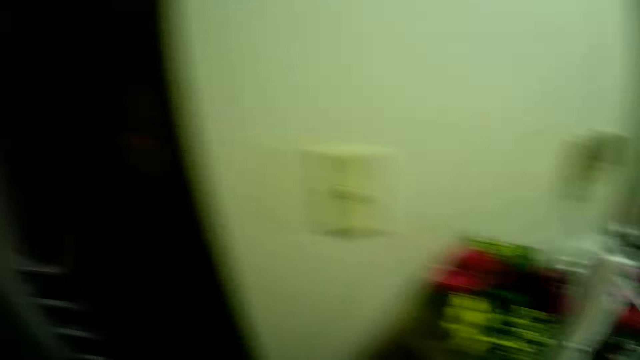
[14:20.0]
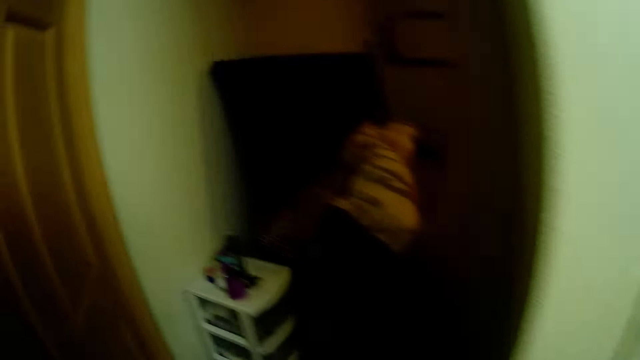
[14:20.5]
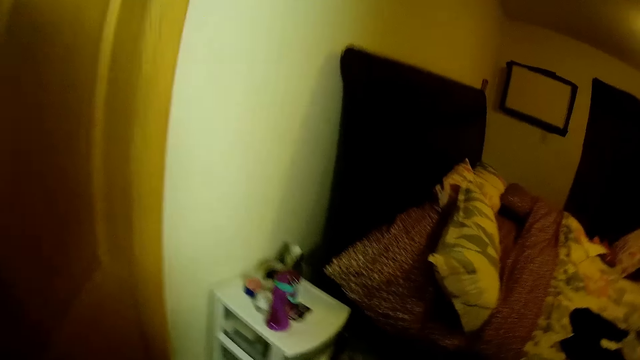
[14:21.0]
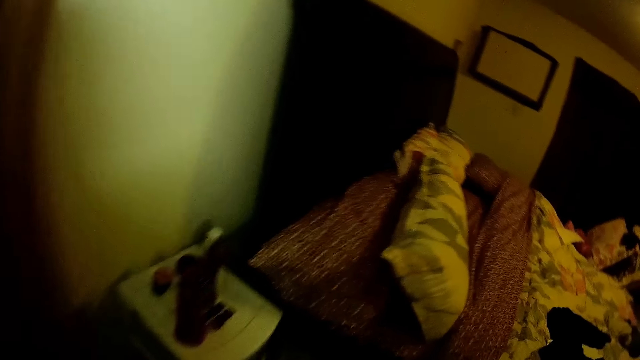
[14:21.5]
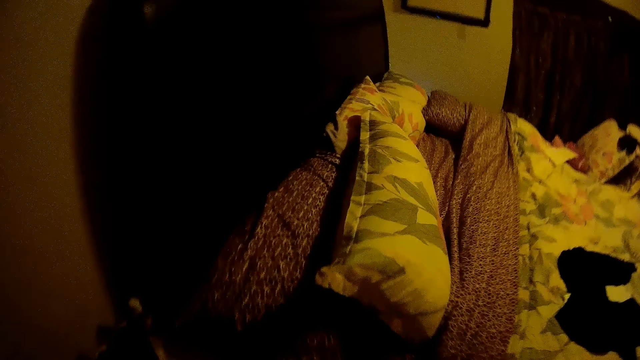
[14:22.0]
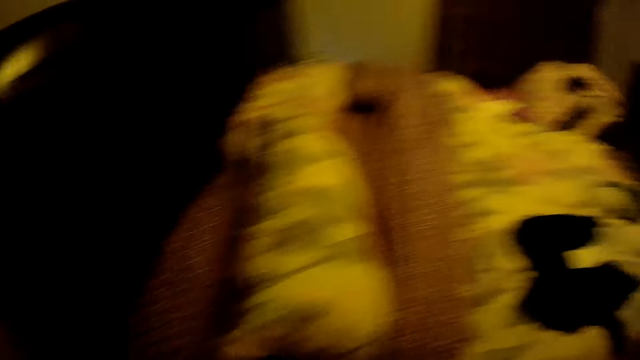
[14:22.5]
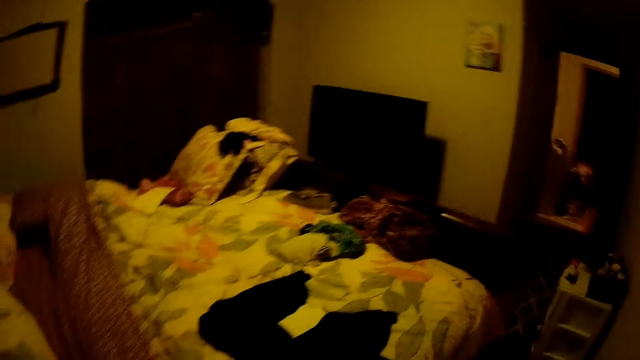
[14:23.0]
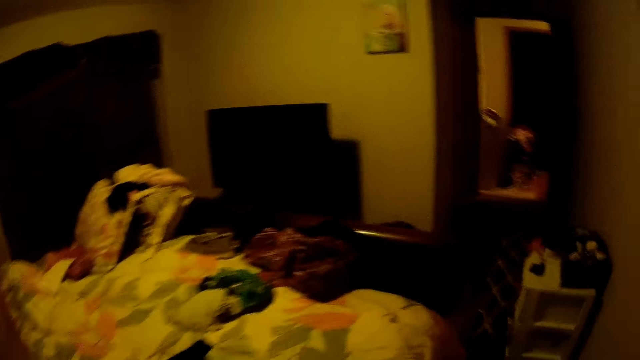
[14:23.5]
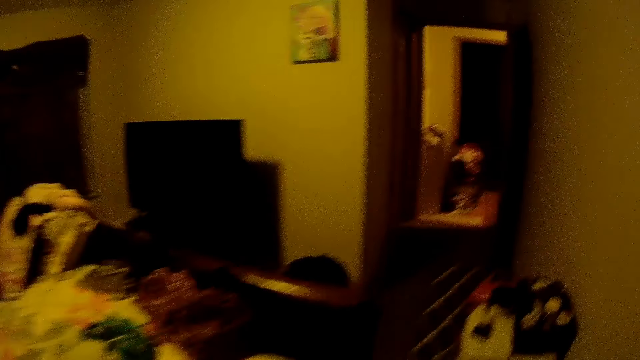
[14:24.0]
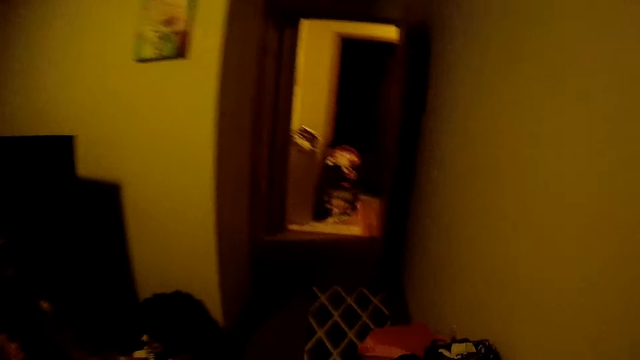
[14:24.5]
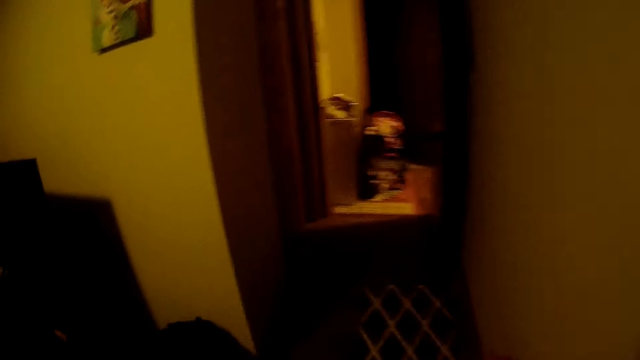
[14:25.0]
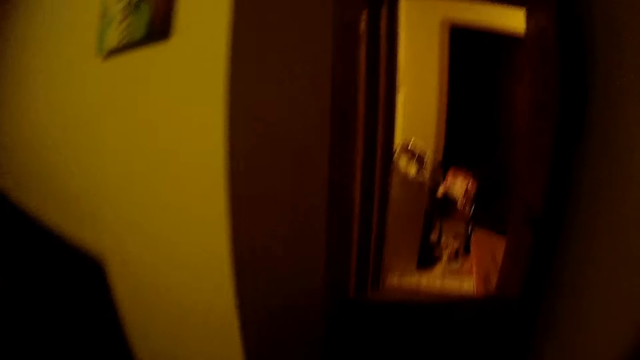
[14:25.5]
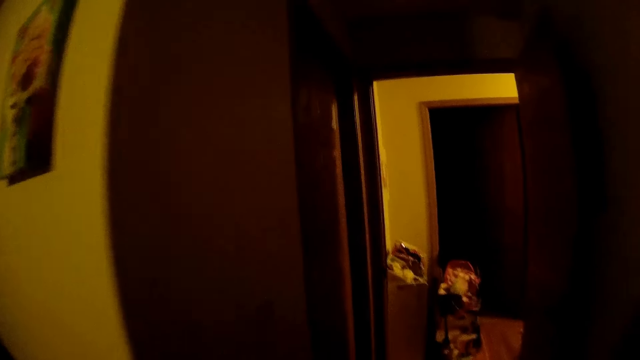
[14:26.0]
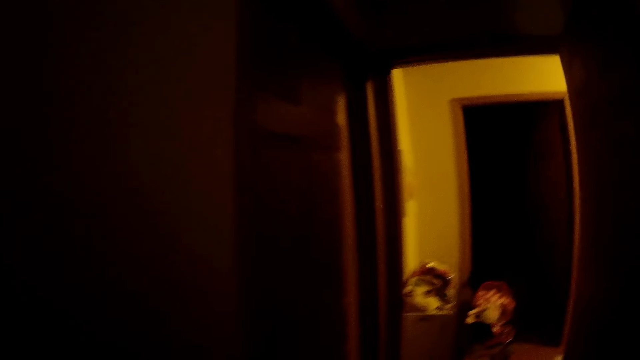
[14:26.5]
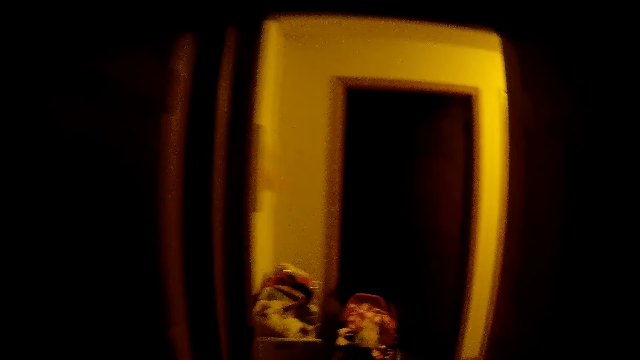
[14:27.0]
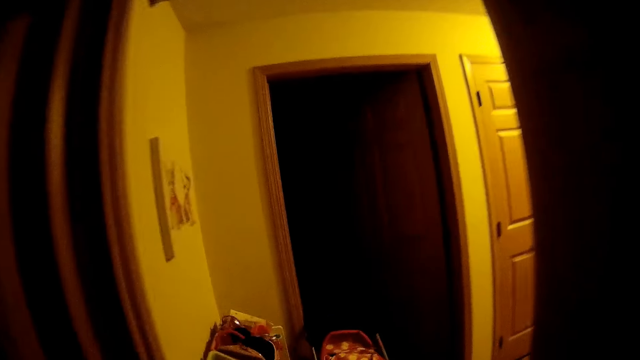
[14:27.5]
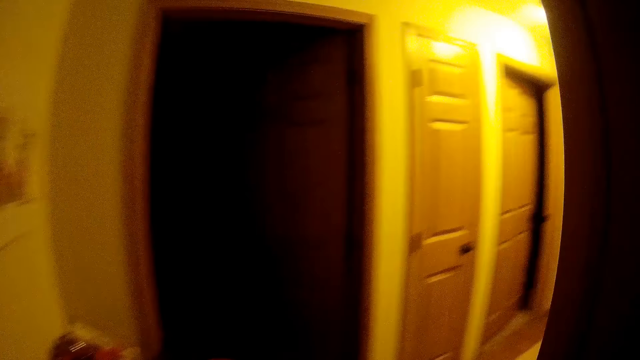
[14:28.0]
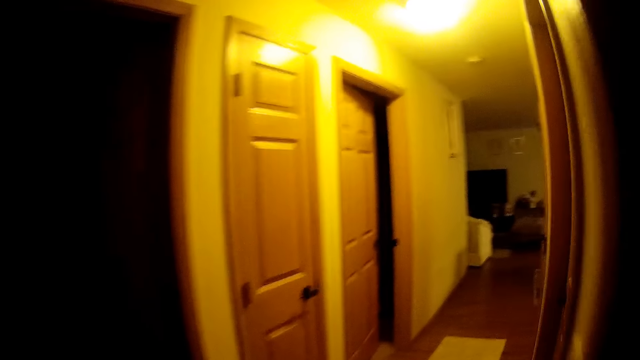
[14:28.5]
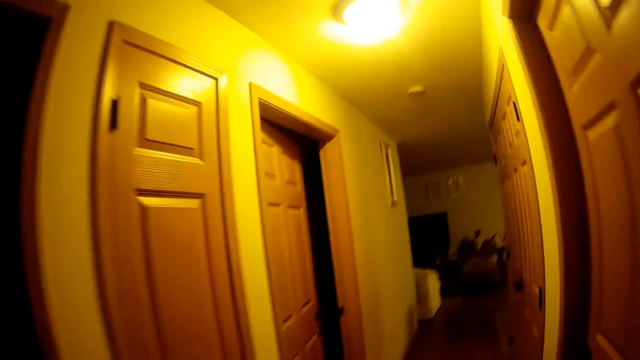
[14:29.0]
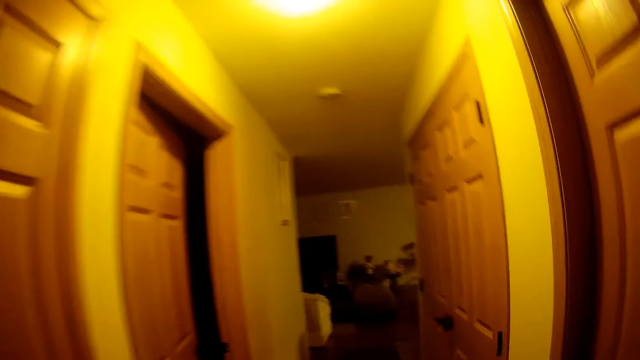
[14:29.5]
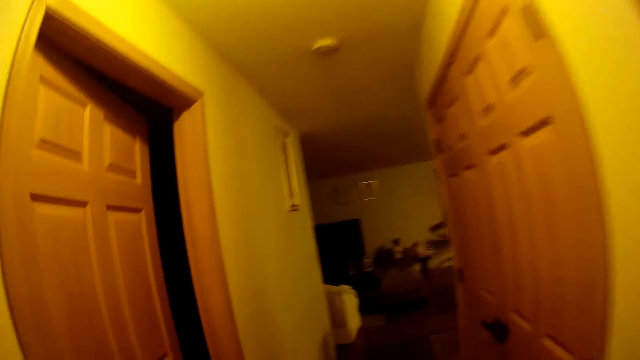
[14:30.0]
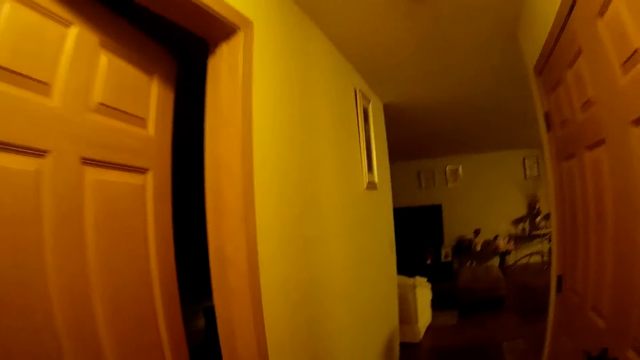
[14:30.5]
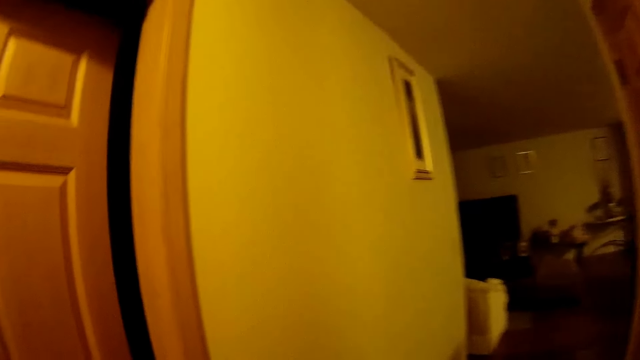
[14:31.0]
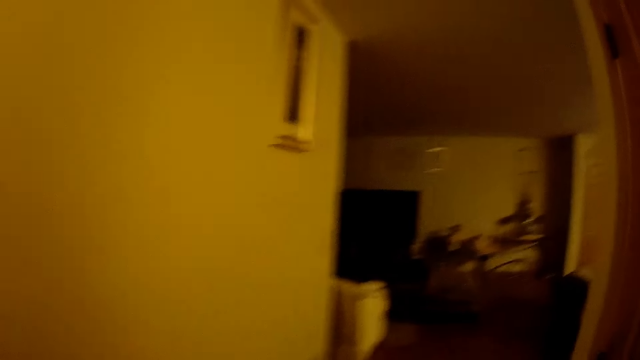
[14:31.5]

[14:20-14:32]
The camera wearer walks into the living room.

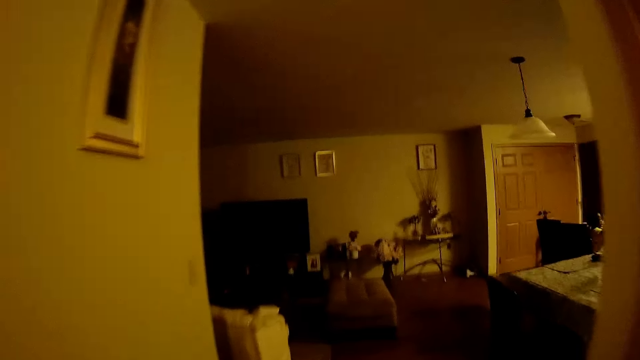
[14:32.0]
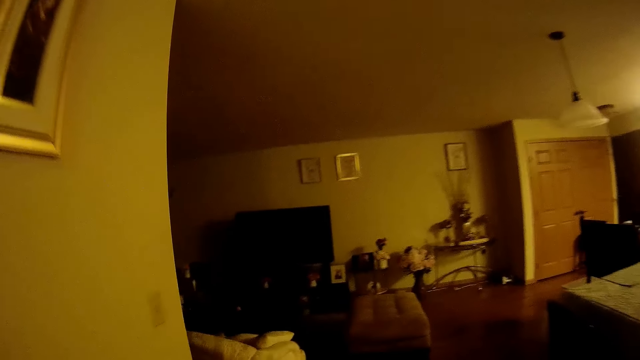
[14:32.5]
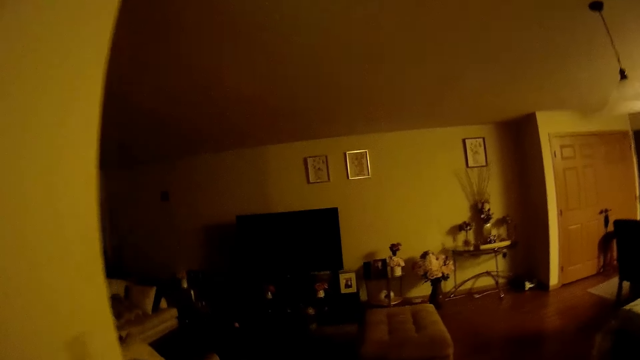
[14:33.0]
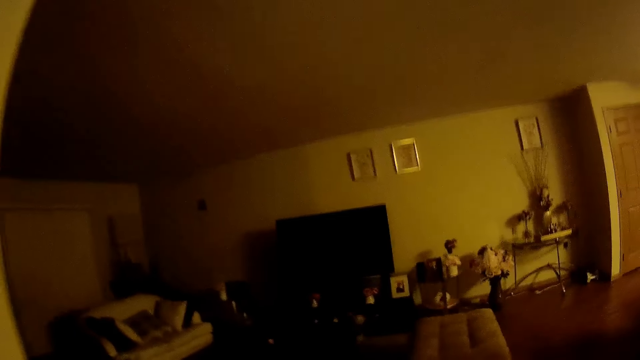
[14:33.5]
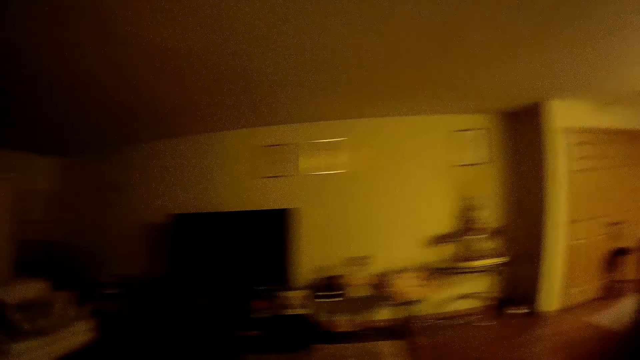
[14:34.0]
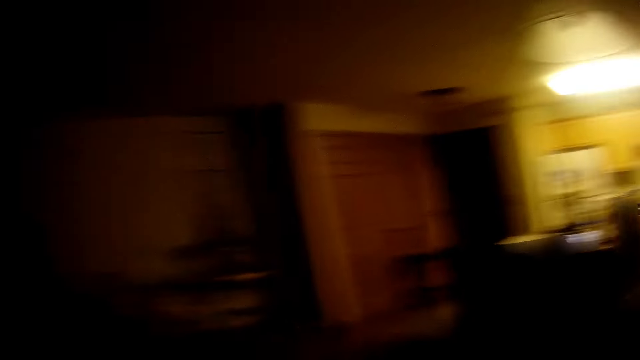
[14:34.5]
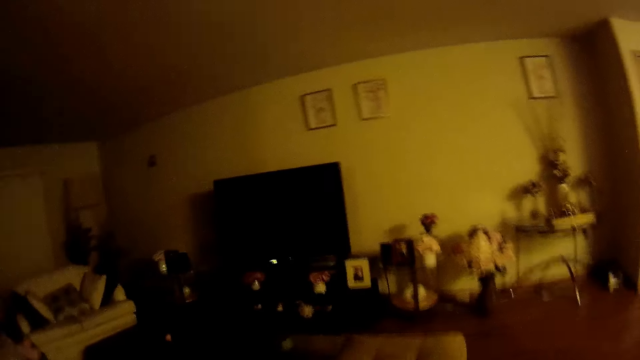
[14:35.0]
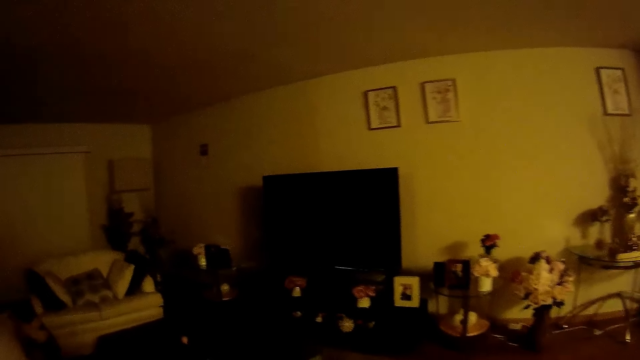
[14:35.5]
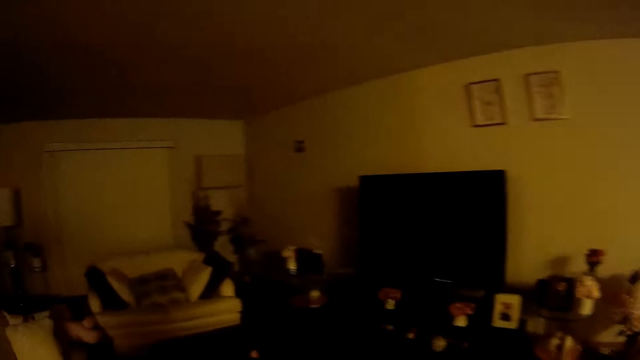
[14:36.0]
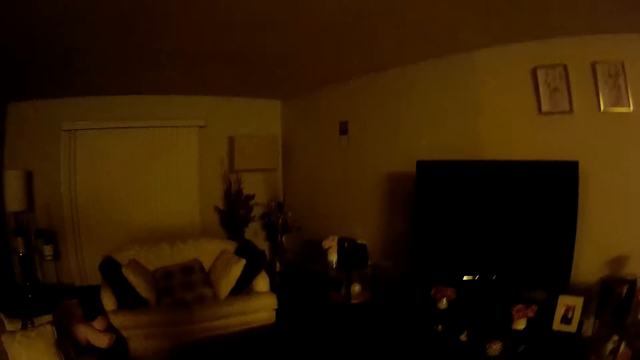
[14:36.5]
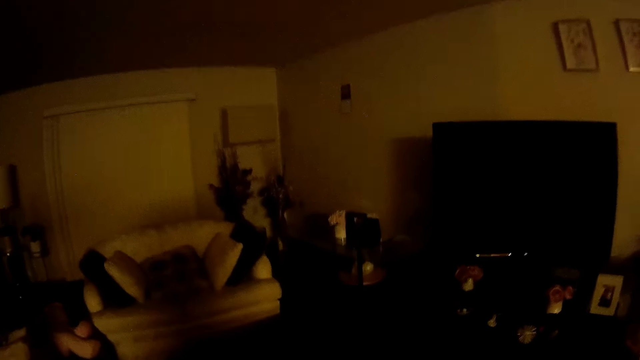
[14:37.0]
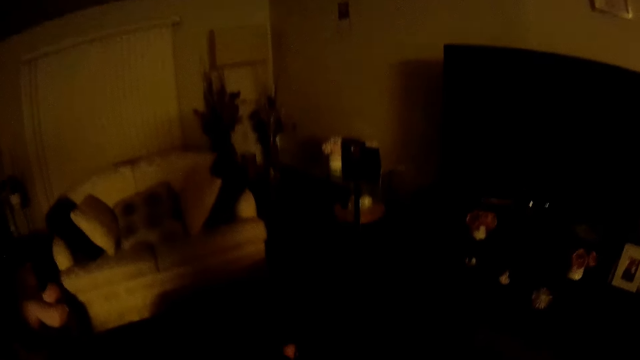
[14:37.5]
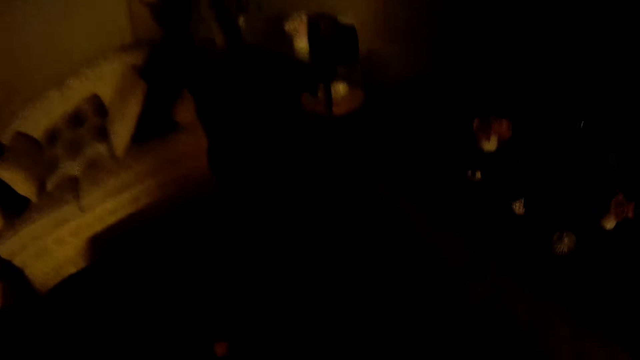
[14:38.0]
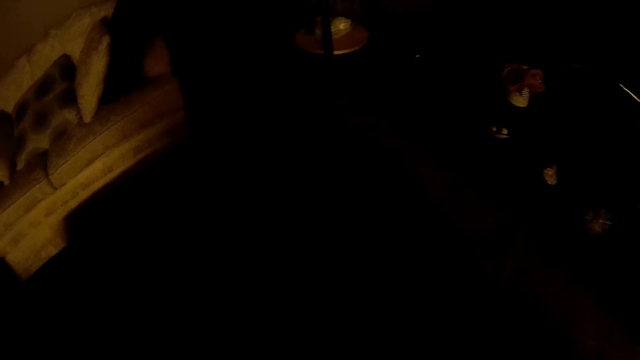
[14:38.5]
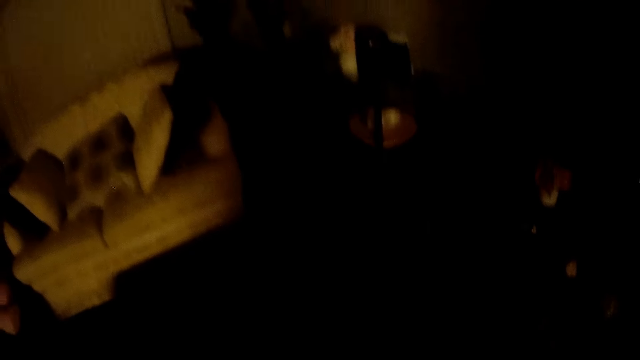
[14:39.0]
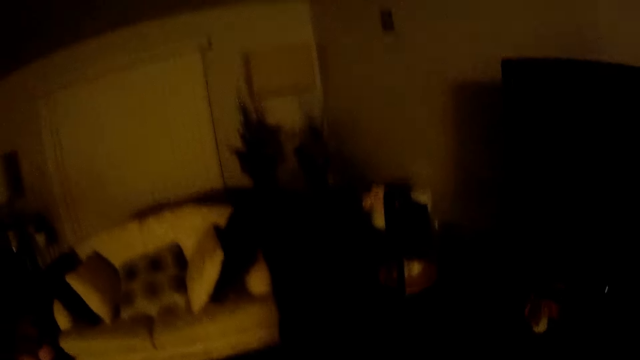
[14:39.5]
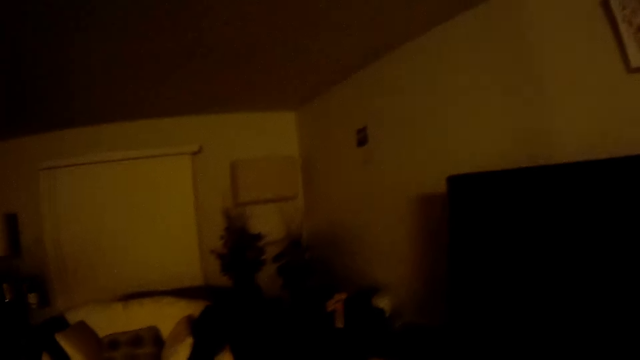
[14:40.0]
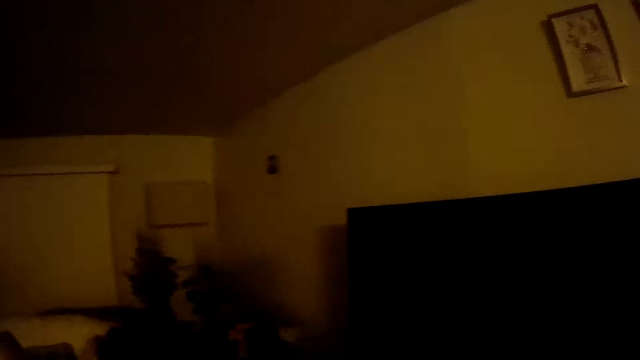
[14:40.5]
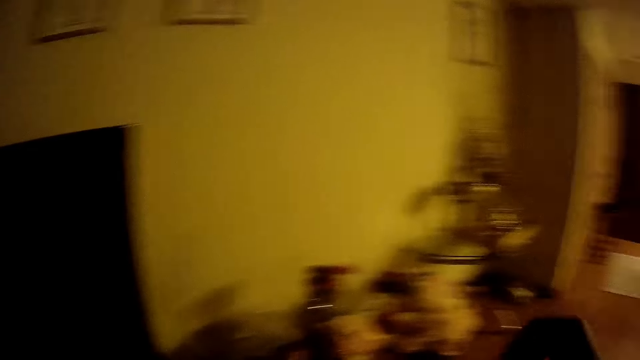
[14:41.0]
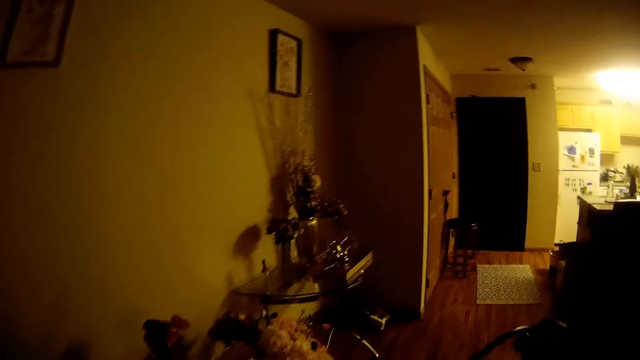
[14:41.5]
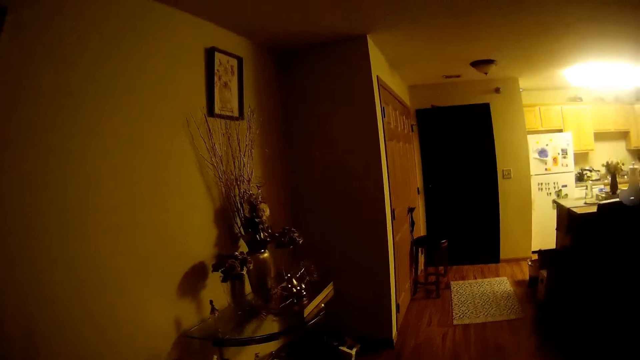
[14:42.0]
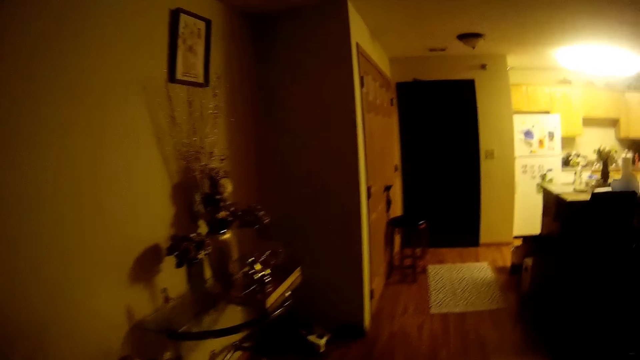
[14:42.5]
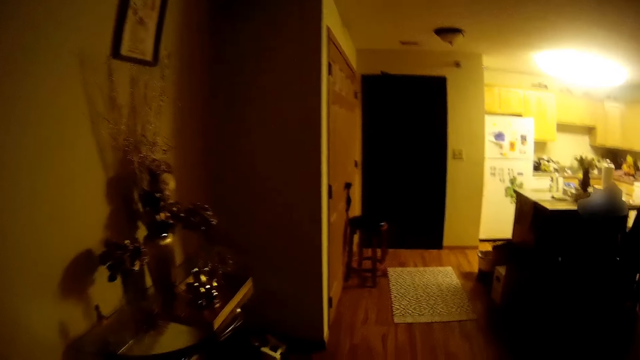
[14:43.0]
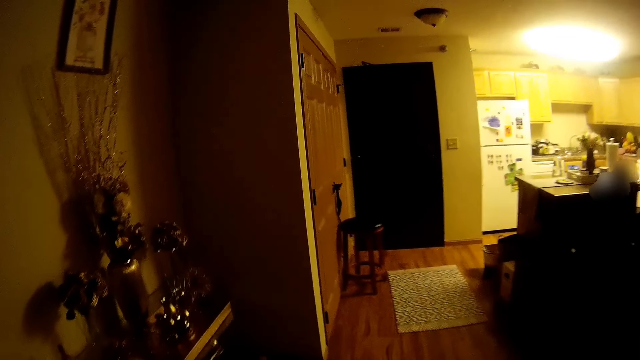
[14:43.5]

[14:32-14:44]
The camera wearer looks around. She walks around. She looks around. She holds a wire cable with her right hand. She walks around.
